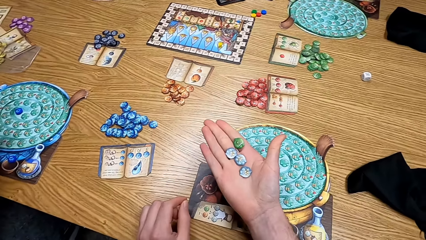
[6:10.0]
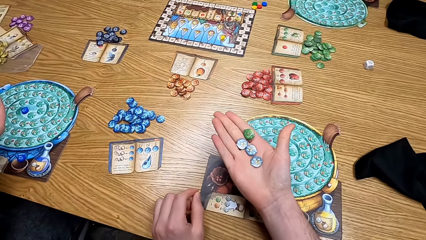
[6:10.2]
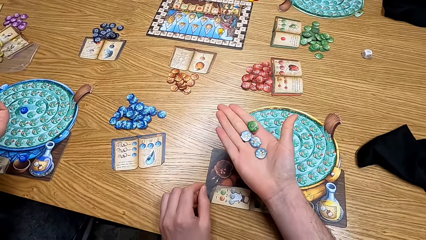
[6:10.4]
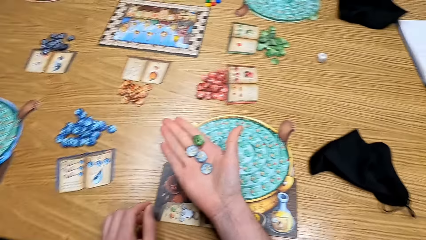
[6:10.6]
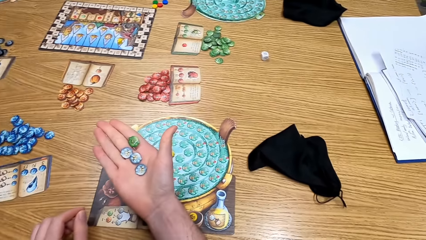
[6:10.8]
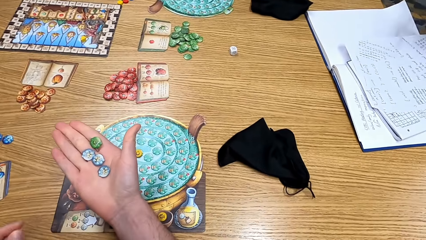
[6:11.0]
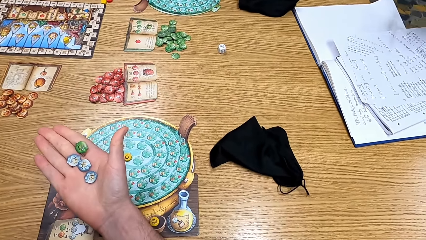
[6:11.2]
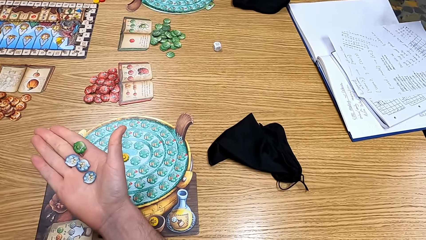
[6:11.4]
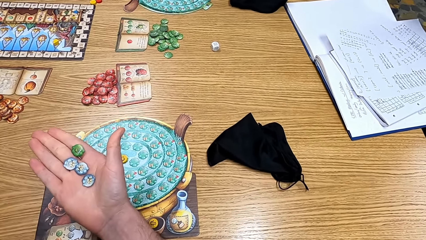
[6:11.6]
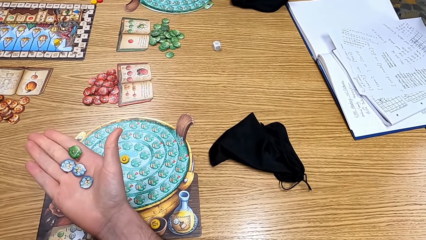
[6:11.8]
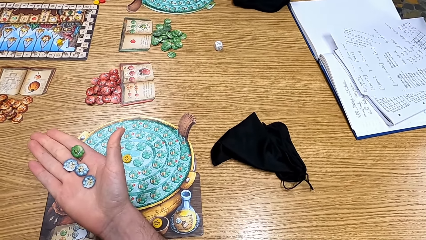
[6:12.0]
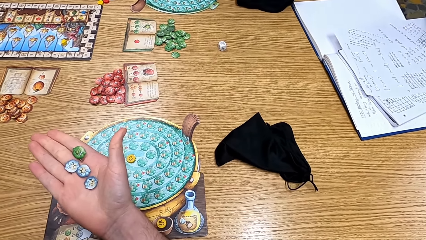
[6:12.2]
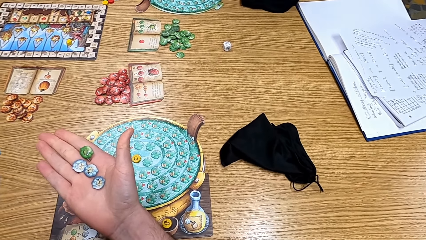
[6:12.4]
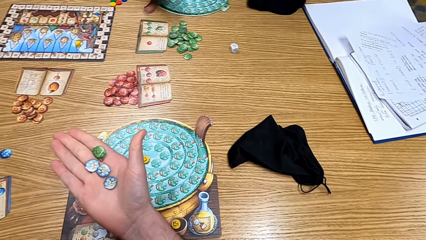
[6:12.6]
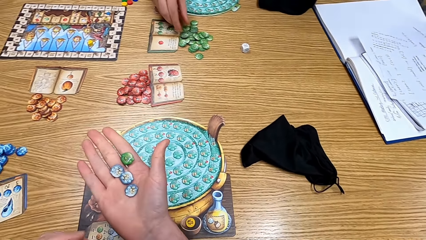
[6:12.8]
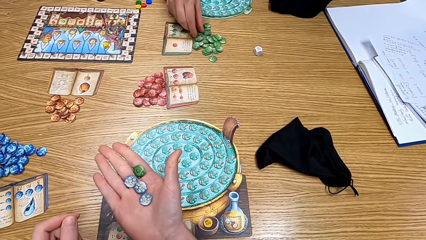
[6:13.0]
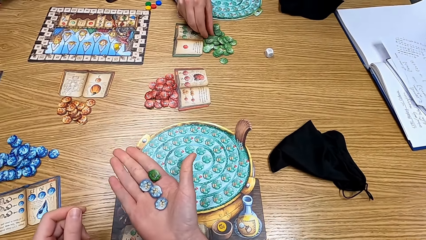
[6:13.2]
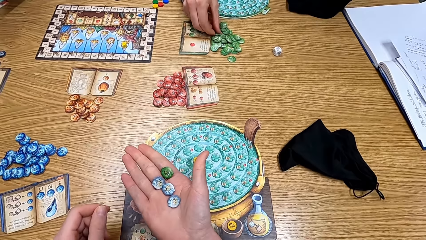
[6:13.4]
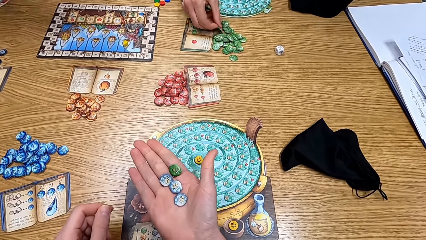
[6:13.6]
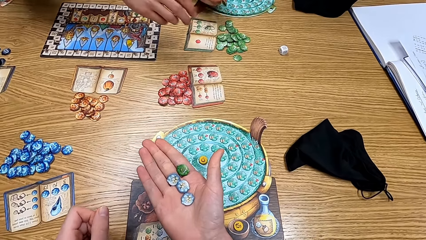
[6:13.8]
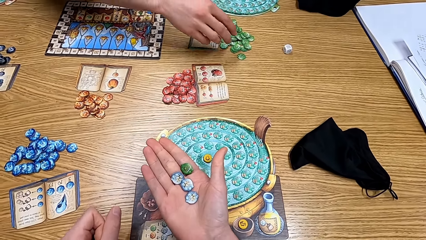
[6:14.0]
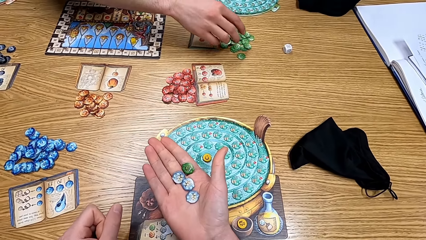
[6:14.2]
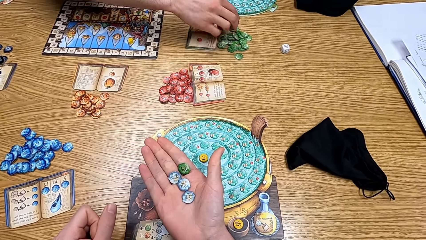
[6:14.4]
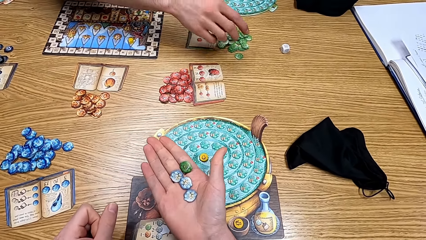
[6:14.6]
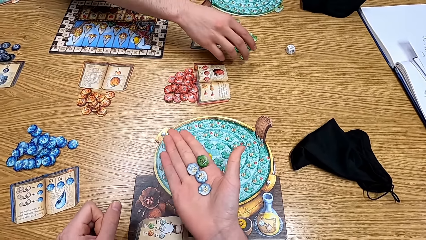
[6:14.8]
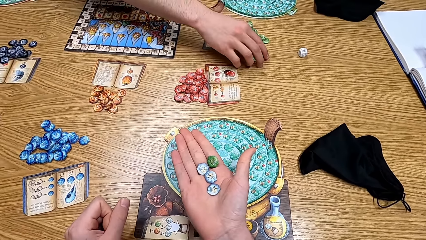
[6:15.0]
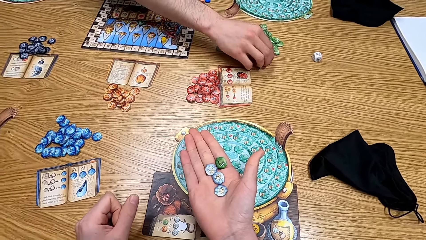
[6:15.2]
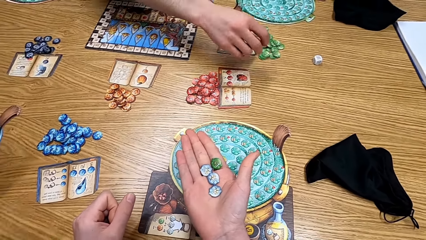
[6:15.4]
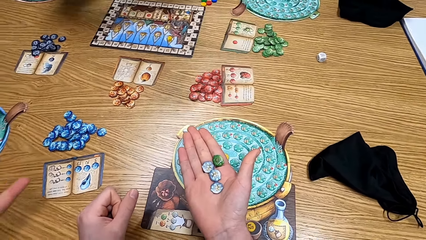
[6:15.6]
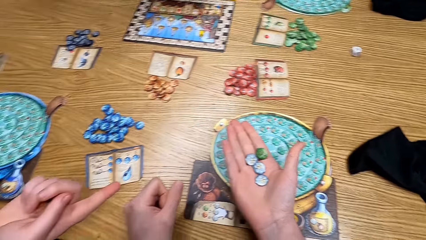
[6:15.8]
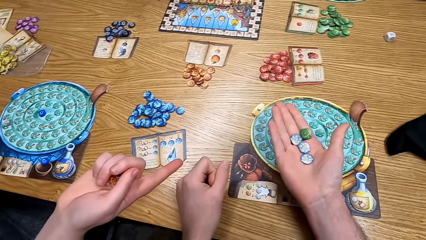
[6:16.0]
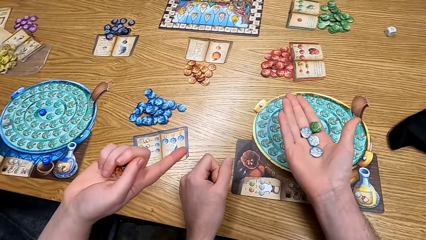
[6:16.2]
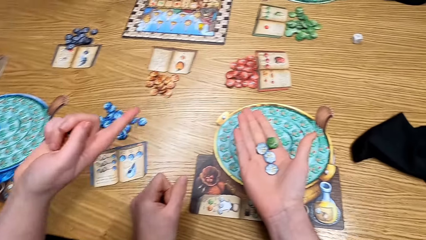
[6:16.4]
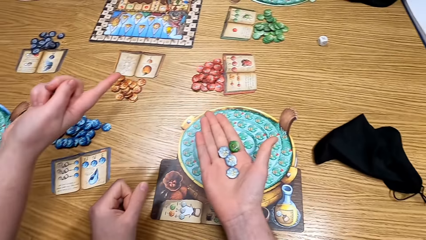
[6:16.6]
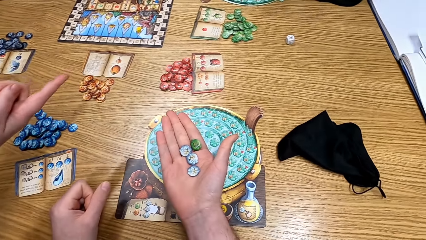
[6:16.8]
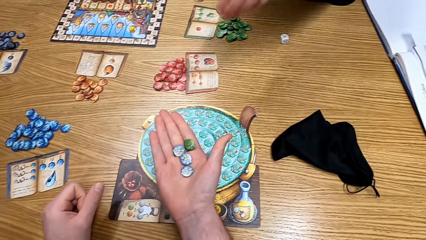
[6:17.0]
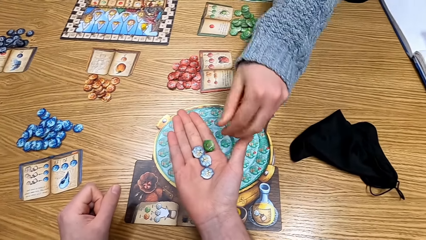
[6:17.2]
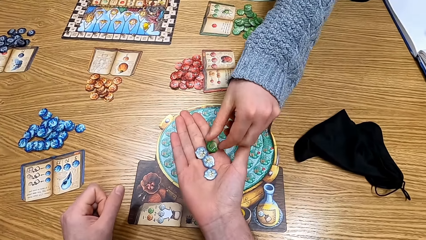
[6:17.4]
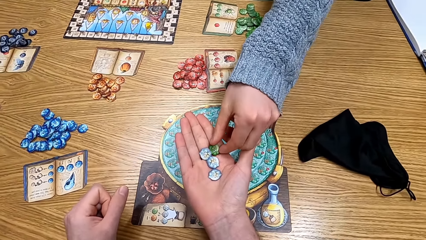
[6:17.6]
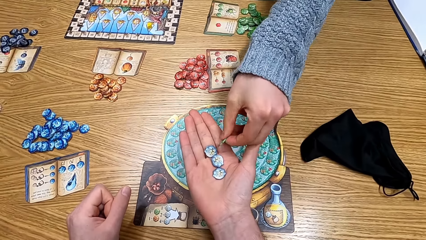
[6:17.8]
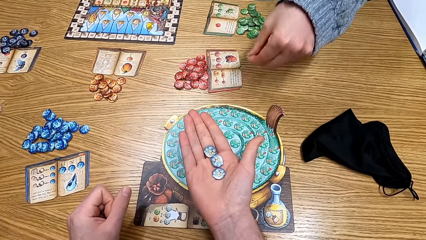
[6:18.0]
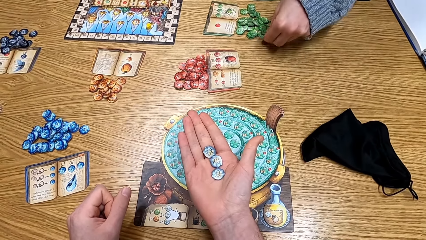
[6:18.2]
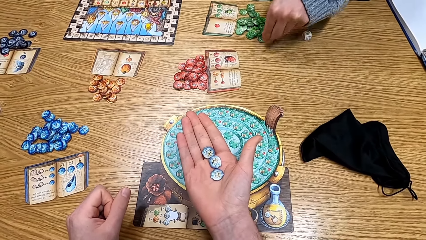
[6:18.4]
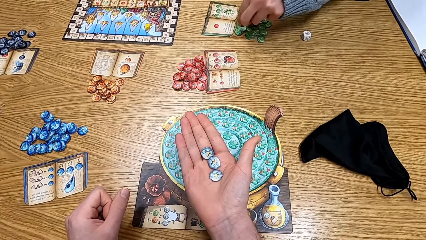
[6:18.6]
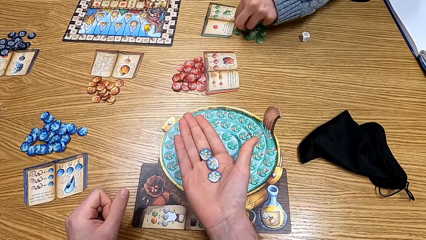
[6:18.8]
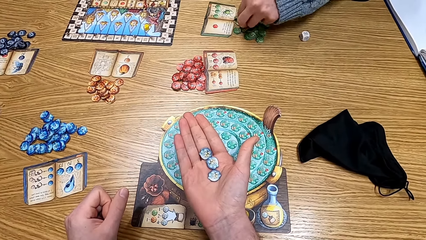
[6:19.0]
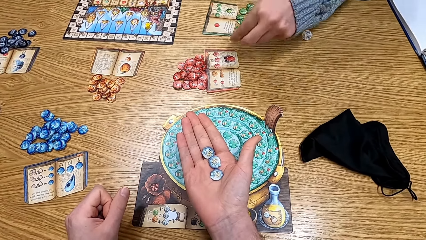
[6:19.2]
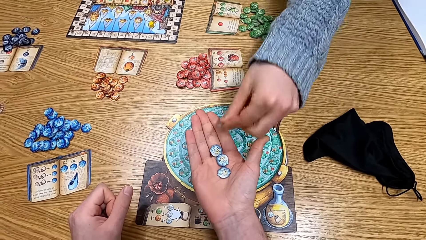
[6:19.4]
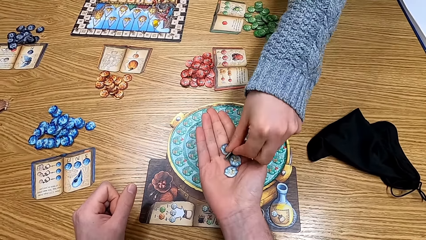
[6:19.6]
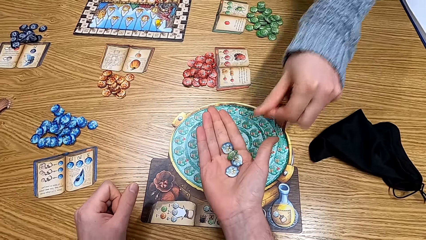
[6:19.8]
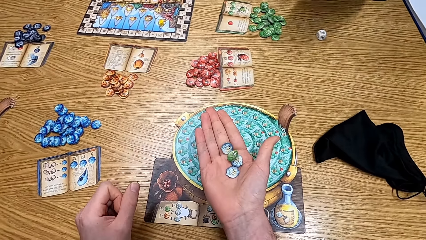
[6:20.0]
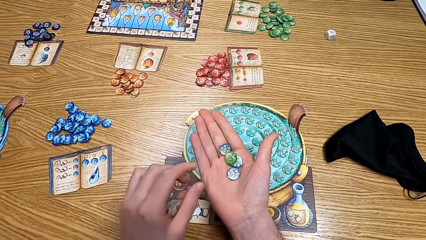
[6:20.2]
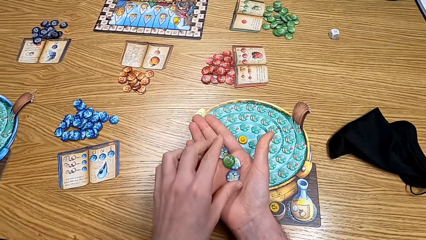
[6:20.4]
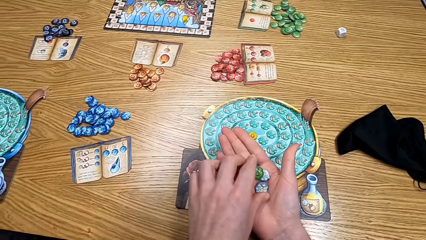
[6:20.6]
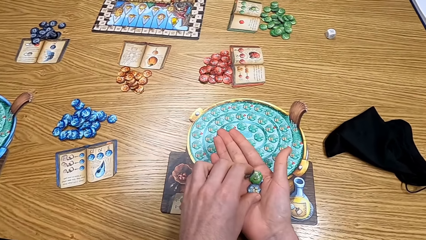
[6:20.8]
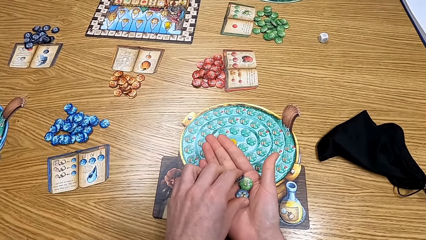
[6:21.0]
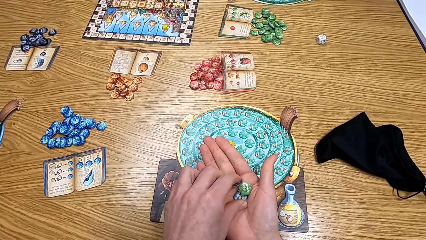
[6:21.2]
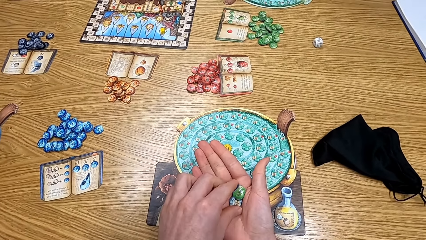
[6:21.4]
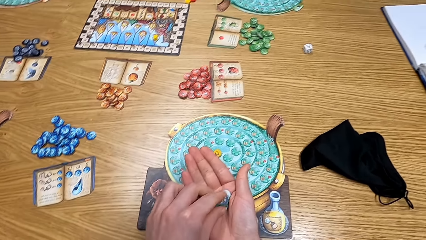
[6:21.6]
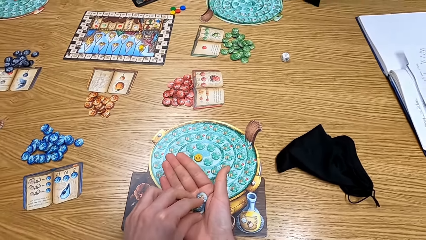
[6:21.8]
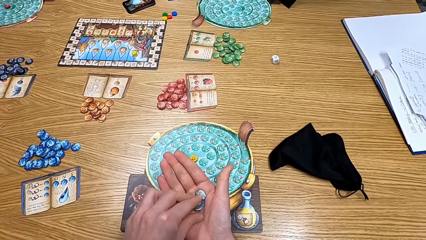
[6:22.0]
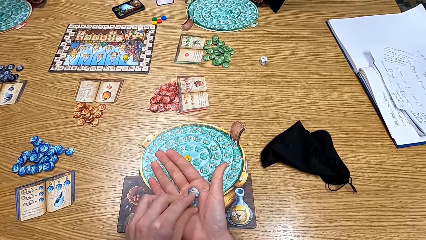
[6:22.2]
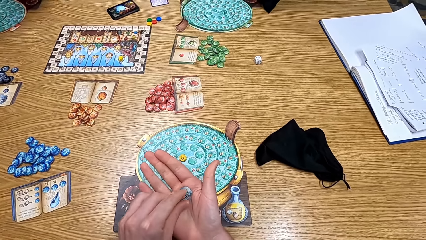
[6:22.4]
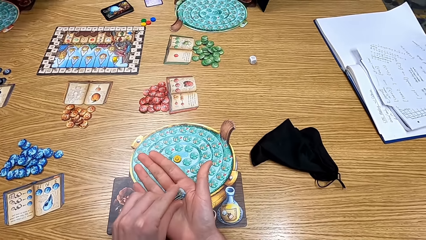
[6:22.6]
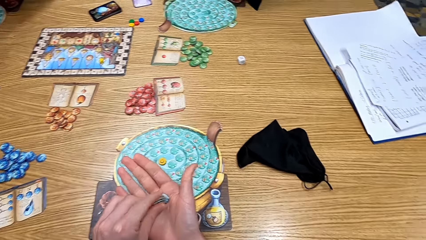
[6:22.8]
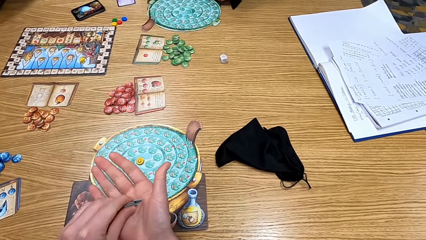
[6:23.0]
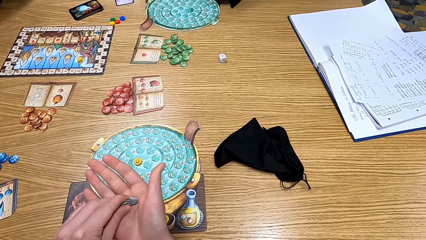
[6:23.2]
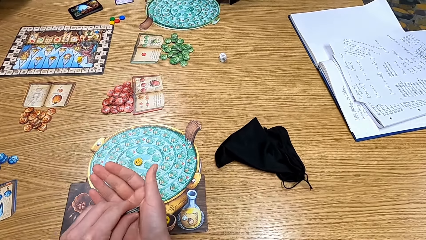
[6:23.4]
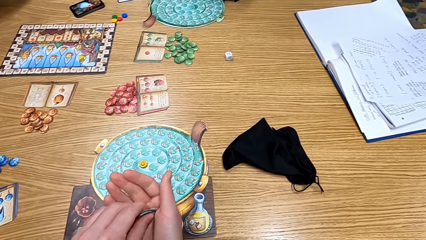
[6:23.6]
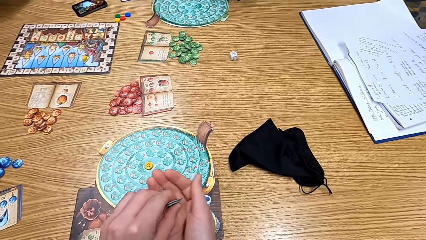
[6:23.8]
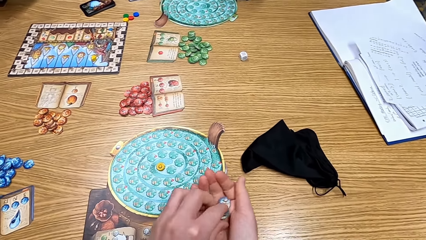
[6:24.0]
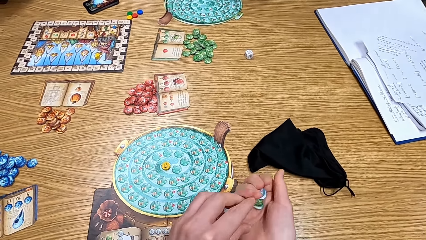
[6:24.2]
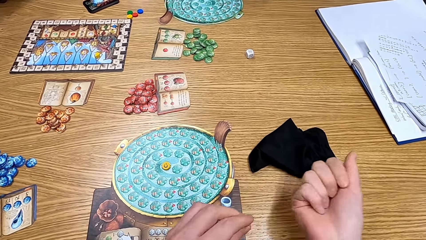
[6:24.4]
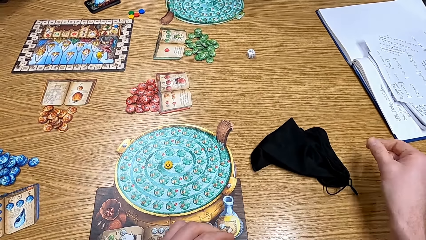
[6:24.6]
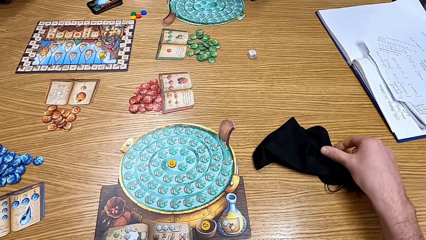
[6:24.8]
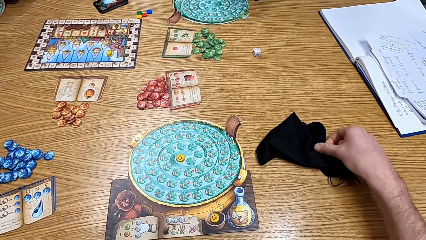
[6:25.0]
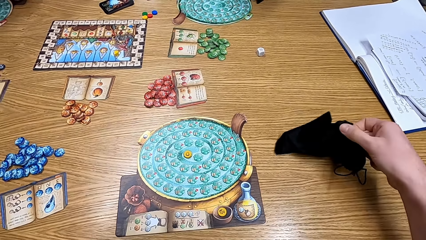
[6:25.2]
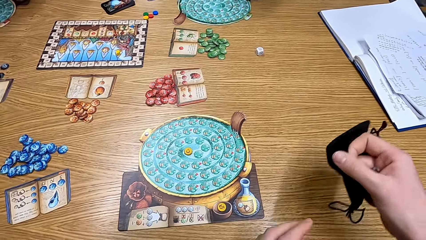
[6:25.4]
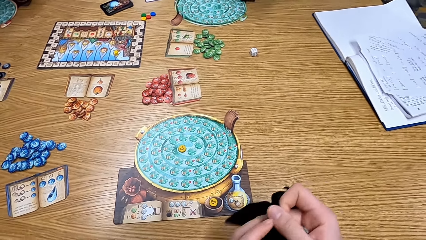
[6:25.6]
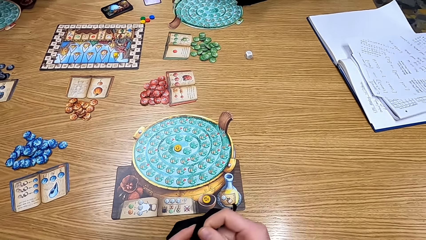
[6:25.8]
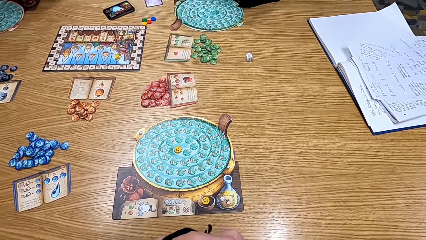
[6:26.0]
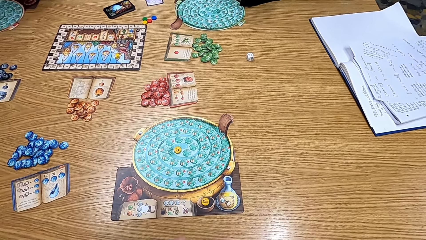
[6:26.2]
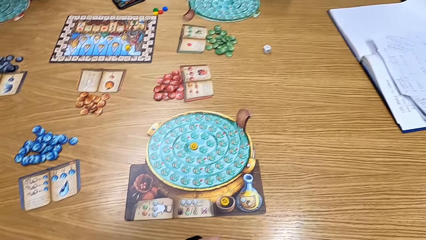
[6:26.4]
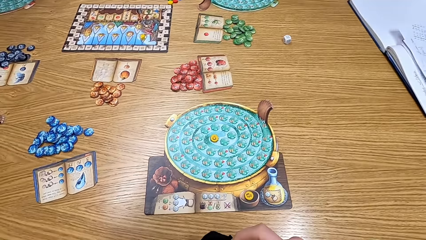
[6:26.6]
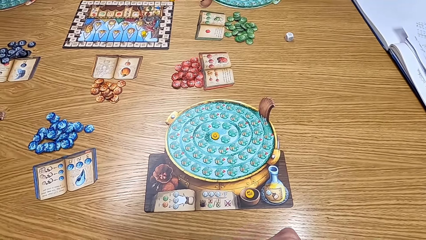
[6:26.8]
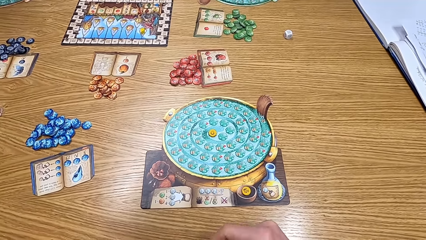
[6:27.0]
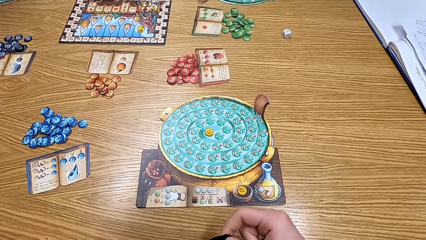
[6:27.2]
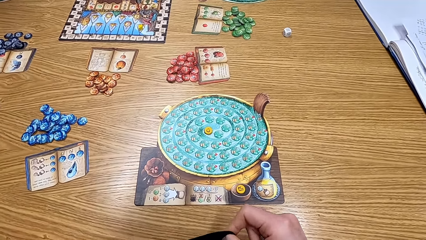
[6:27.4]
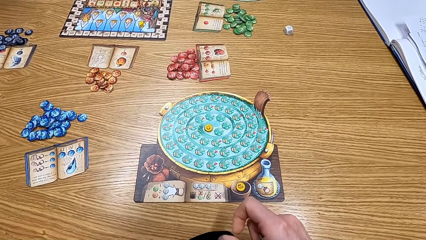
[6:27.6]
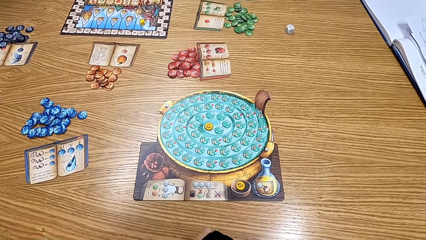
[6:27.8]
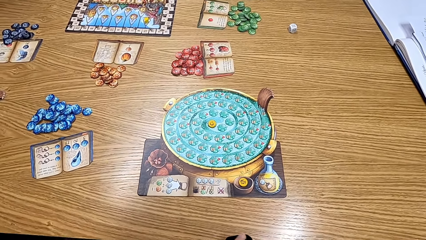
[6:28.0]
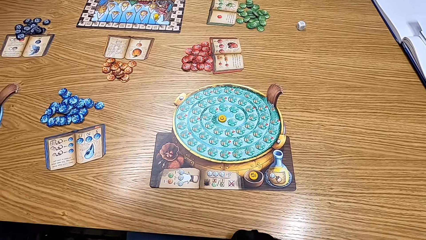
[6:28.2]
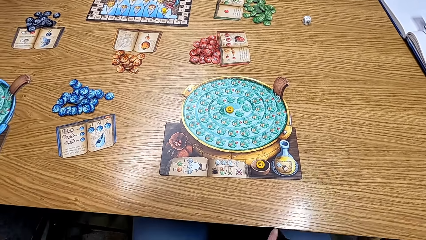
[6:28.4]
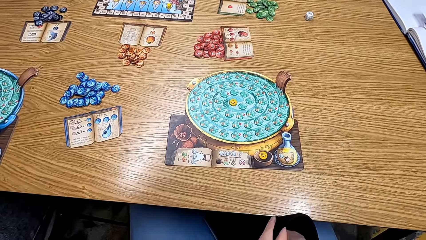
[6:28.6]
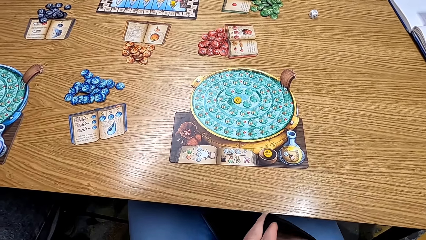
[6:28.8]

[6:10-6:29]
The camera wearer looks at the cards. A lady picks up the cards from the table. A man picks the clipart from the table. The camera wearer looks at the cards on his hands. The lady picks the clipart from the camera wearer. The lady picks the clipart from the table. The lady gives the cards to the camera wearer. The camera wearer picks the black bag from the table.
